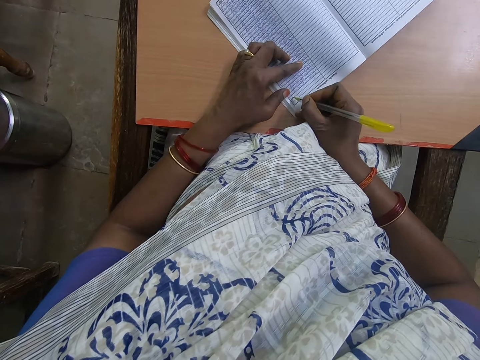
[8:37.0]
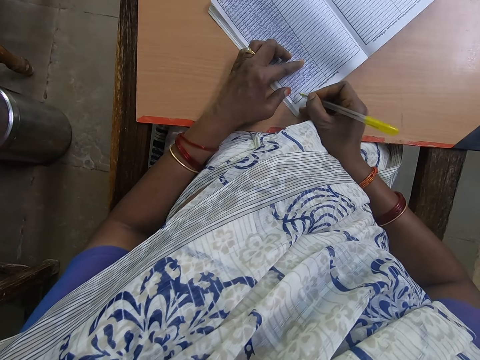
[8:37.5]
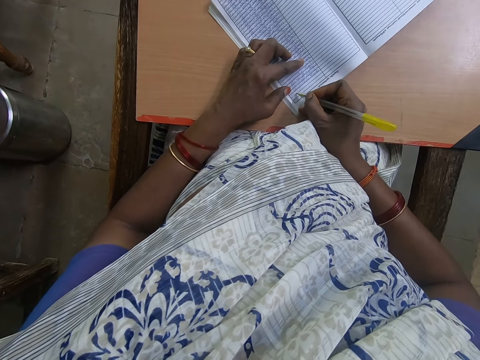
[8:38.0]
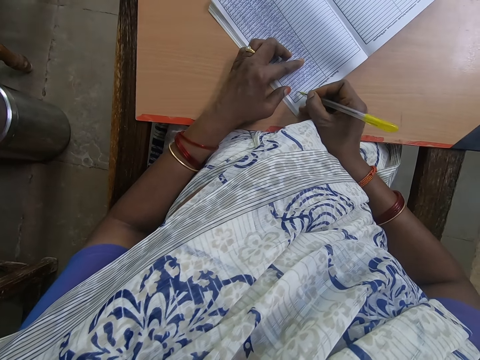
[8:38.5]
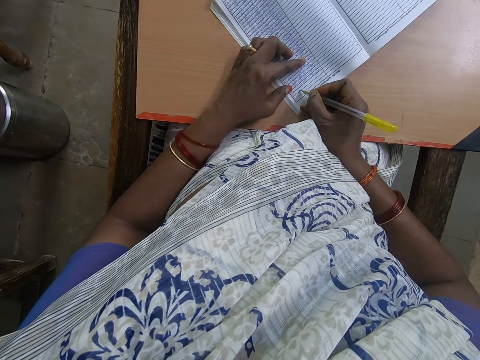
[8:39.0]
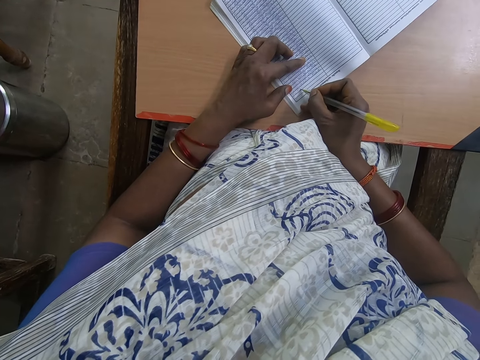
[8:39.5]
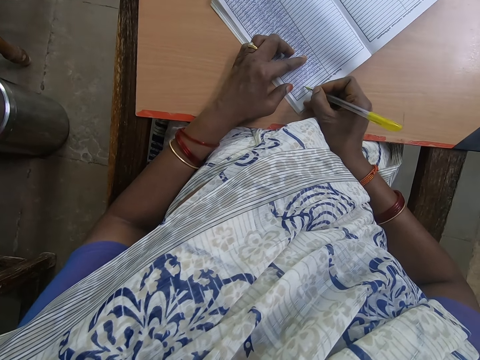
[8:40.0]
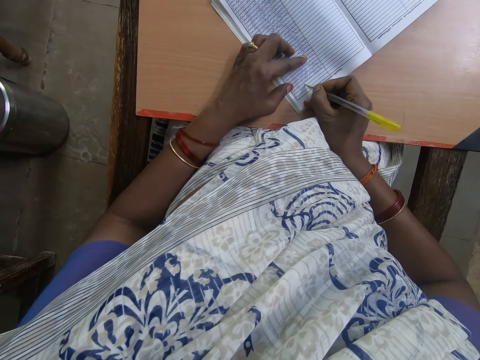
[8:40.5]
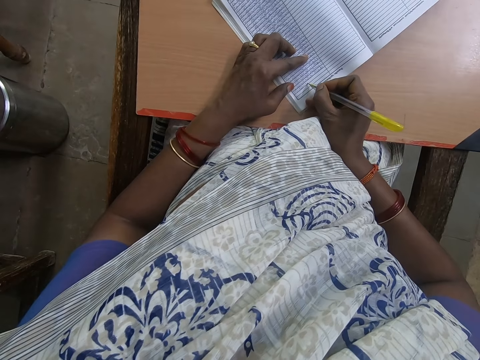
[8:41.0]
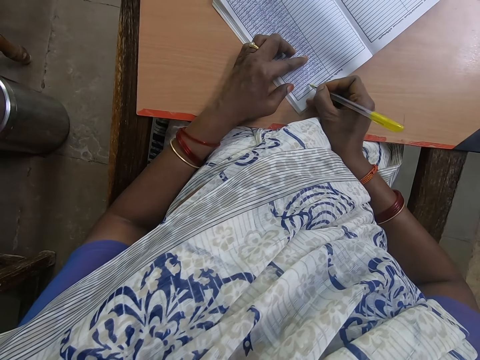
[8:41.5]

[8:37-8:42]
The camera wearer writes on the book.

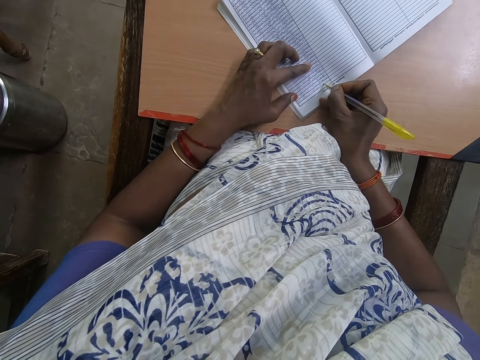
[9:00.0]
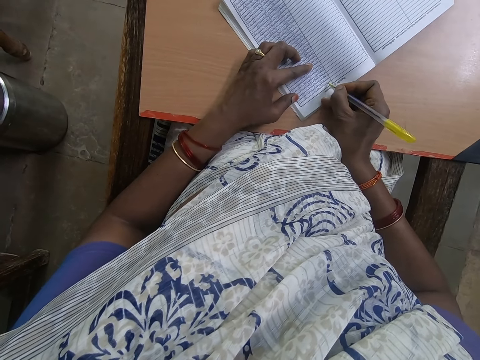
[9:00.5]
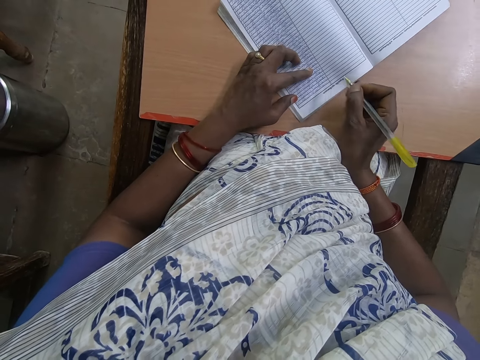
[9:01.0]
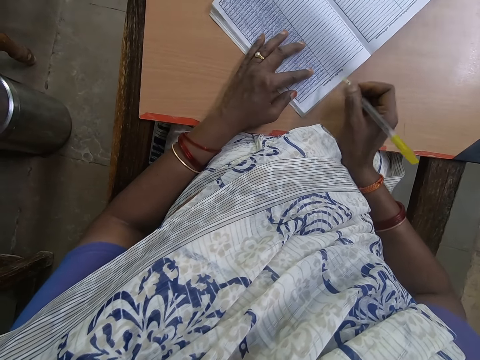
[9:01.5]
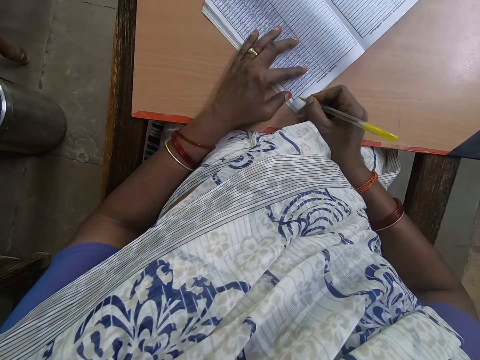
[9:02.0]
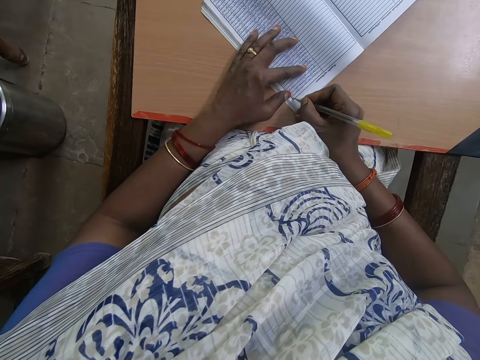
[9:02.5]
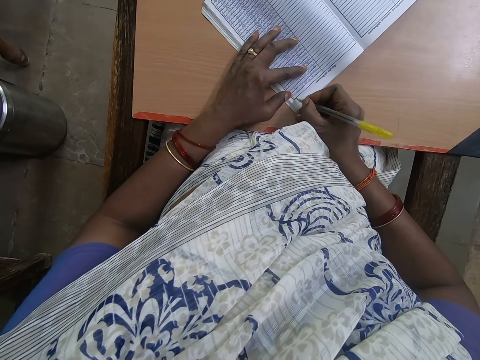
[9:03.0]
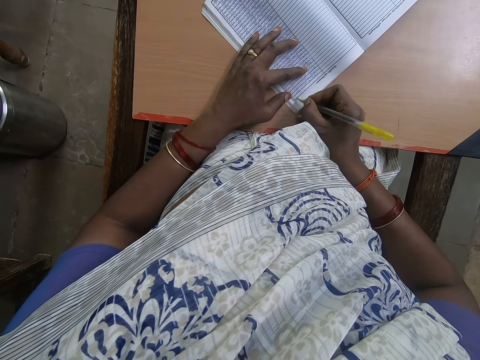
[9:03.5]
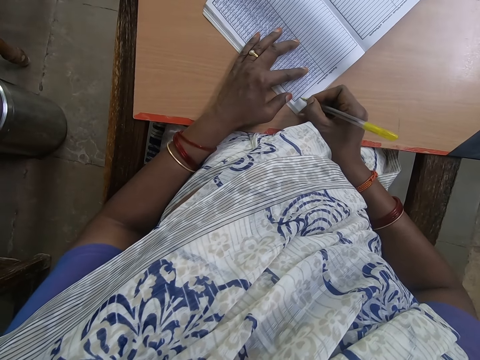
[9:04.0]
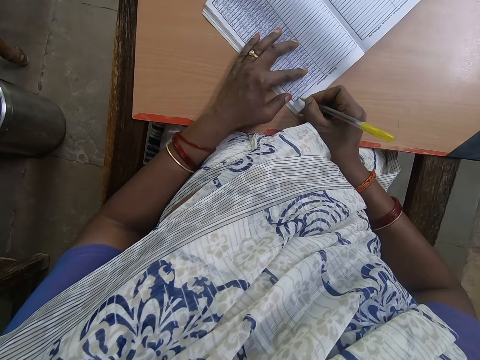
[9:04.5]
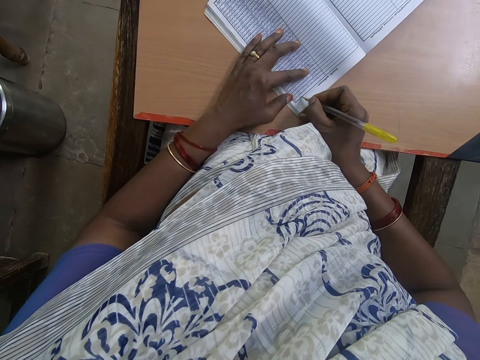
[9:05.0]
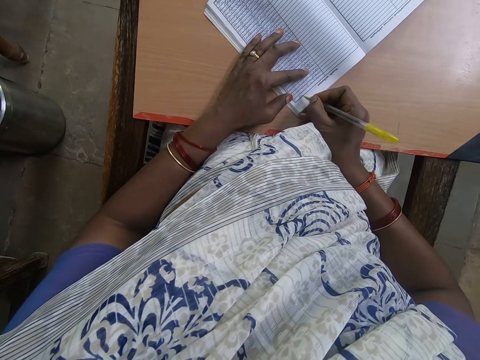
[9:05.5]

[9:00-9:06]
The camera wearer moves the book. They write on the book.

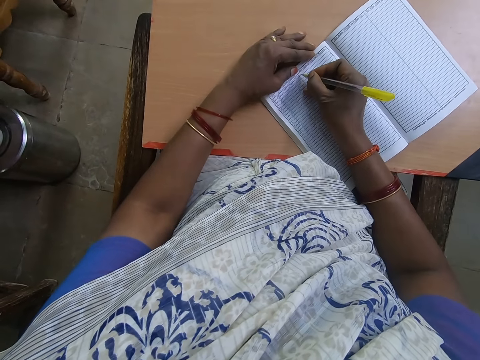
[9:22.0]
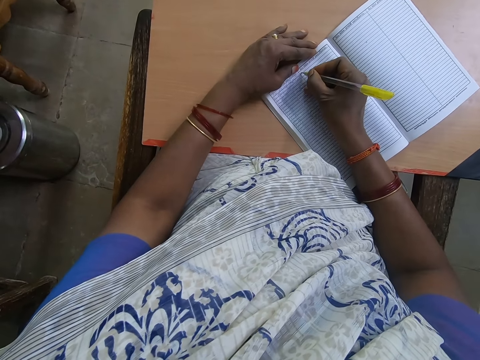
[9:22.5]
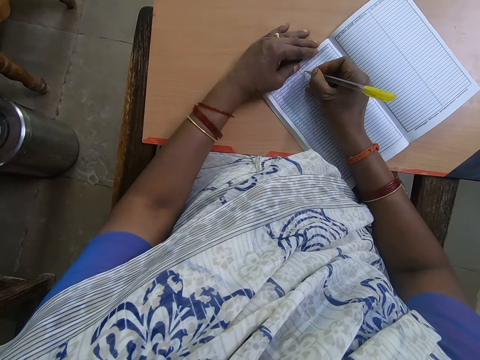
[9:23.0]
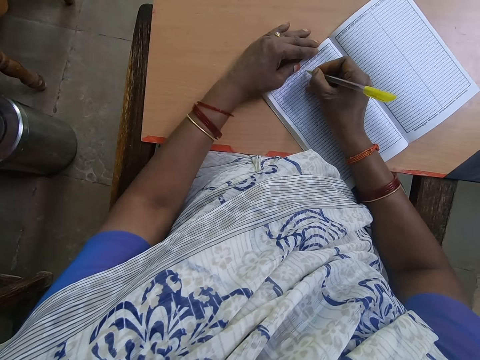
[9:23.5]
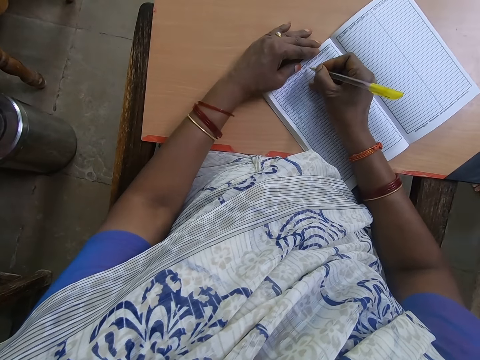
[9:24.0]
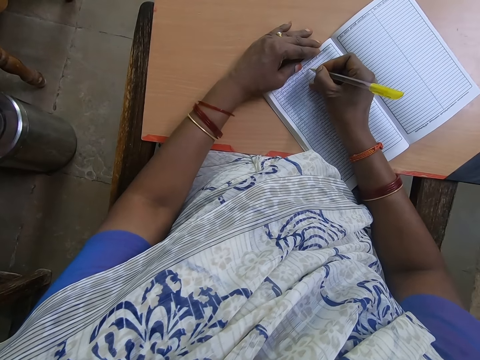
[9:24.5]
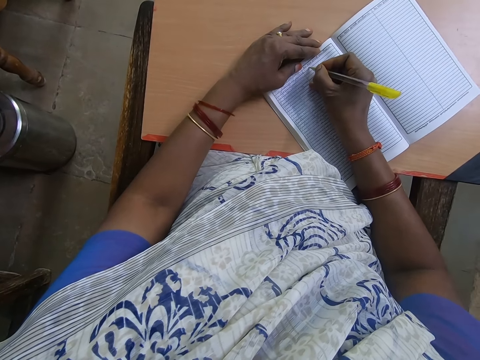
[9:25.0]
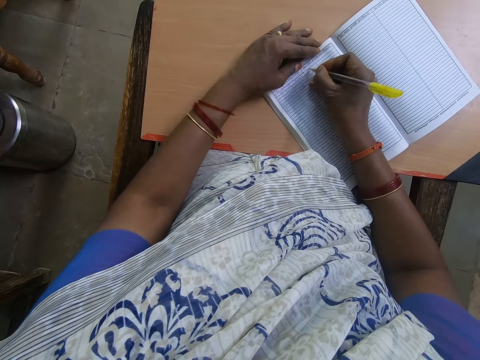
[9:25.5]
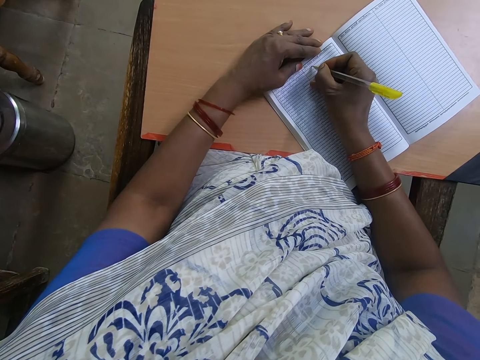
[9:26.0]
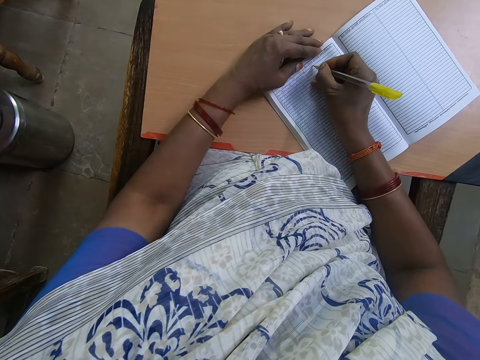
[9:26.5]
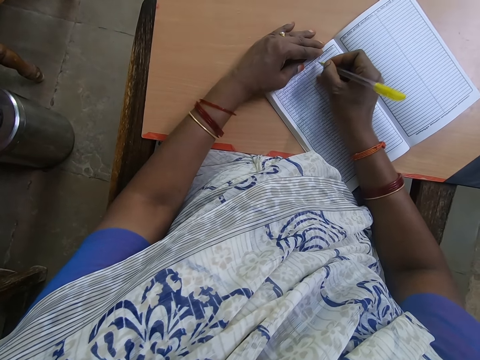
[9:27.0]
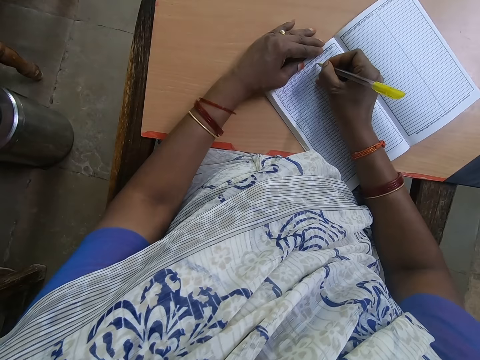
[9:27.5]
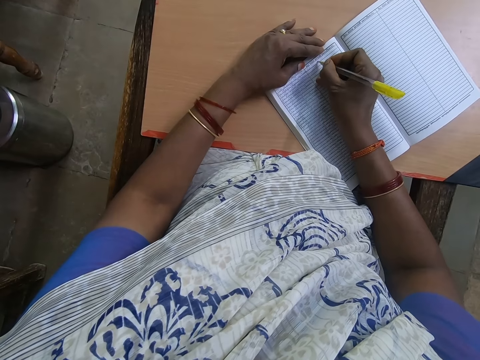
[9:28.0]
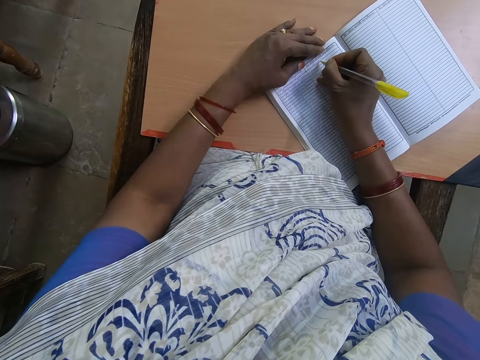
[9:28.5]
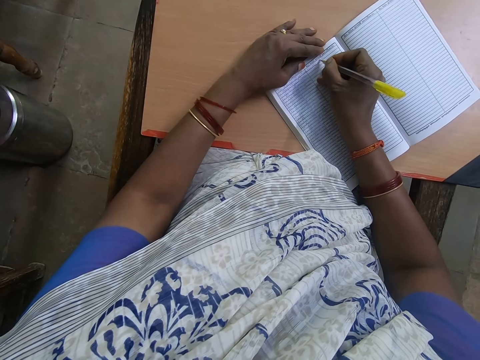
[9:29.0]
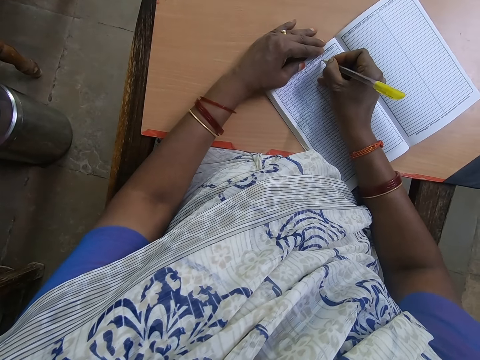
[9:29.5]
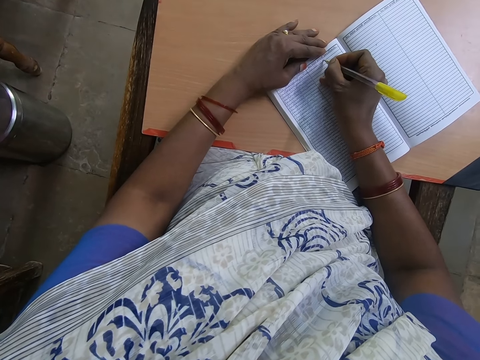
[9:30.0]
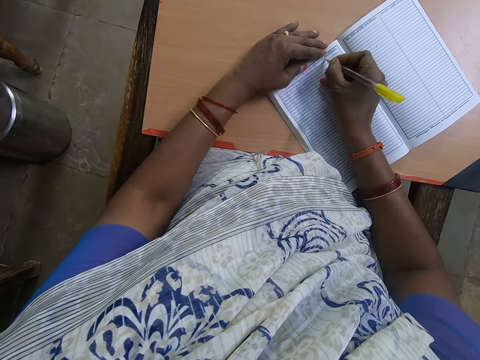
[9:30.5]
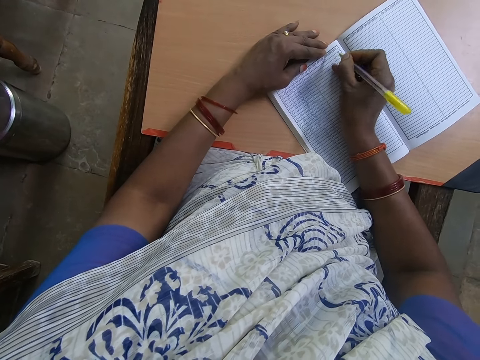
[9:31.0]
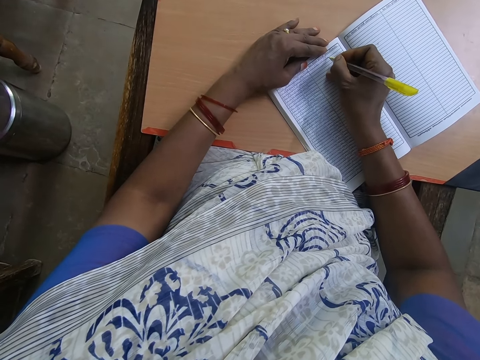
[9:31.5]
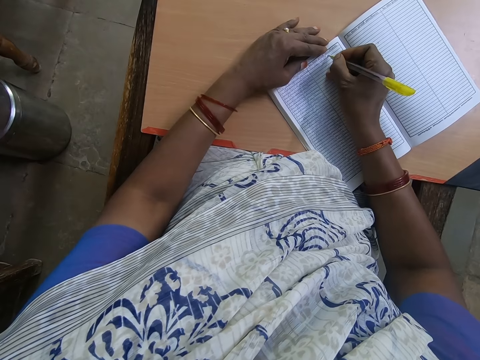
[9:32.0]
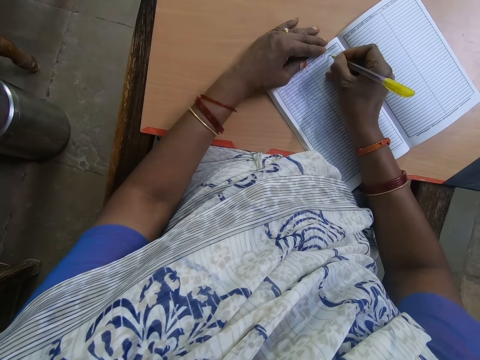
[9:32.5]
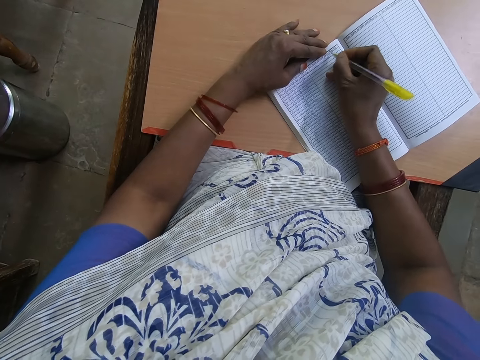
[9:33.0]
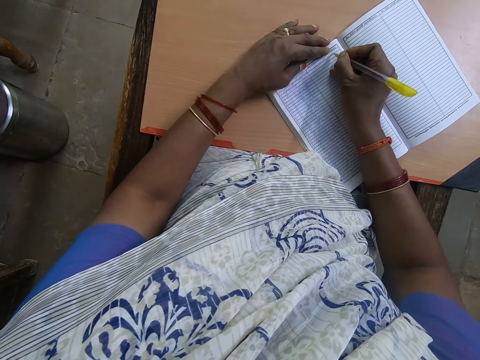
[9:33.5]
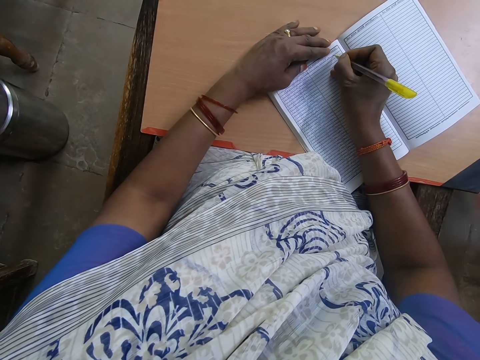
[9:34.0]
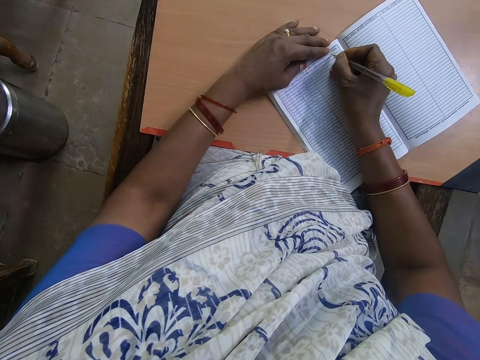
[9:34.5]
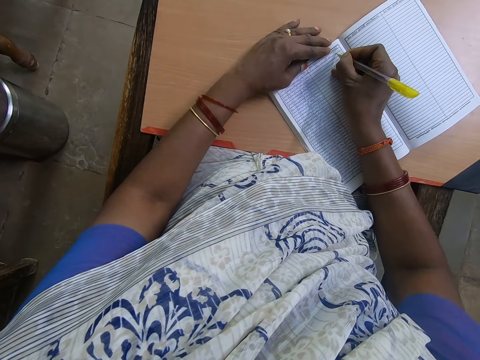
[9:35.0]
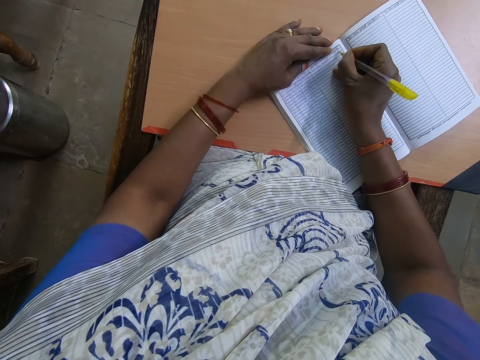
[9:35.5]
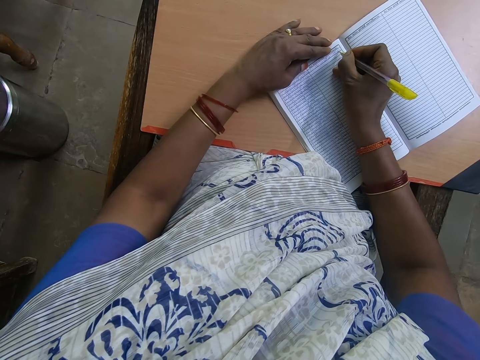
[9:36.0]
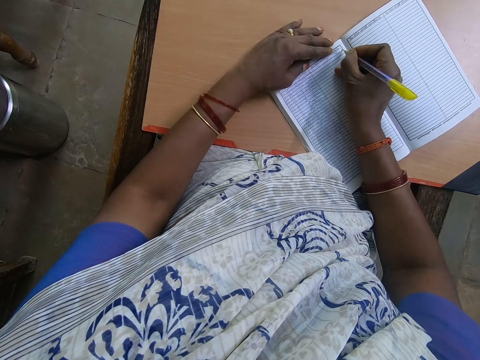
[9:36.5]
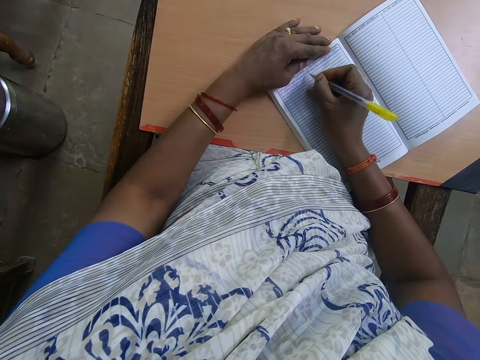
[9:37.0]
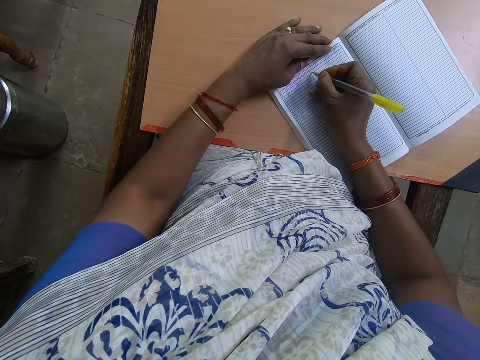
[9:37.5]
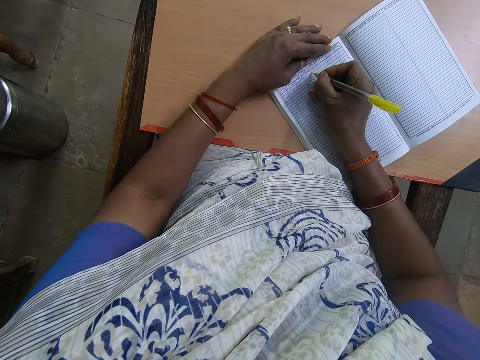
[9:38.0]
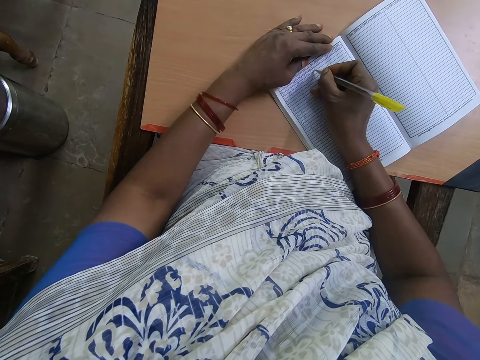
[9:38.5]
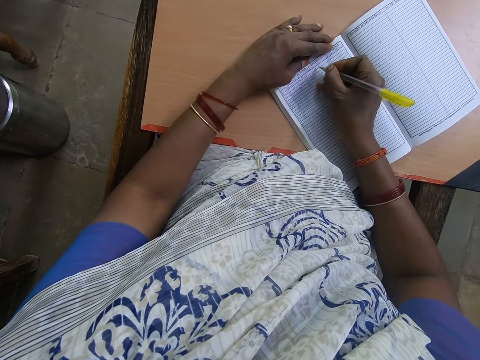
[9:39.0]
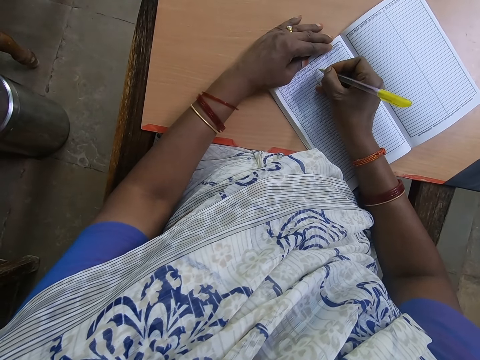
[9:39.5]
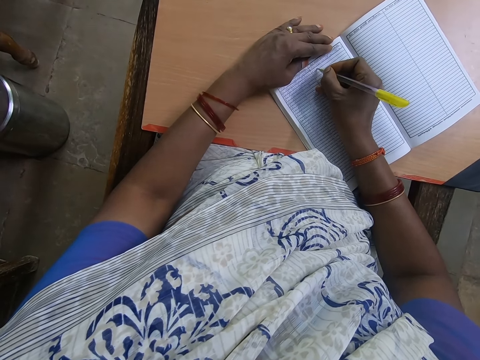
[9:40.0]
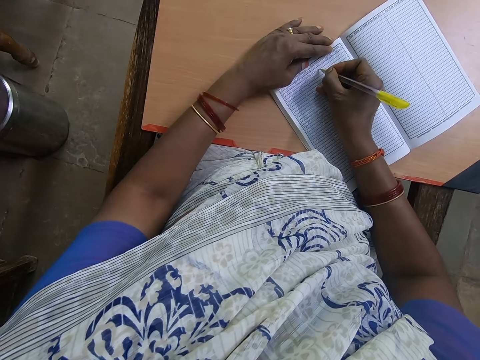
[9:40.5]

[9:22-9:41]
The camera wearer writes on the book. A person walks around.
